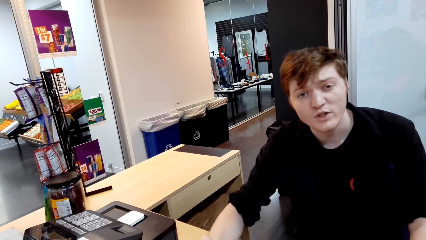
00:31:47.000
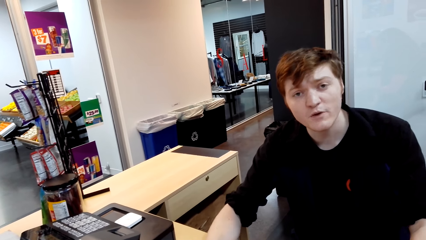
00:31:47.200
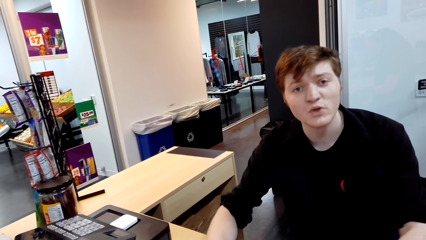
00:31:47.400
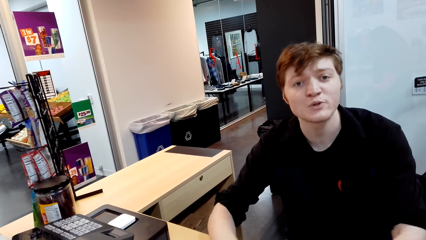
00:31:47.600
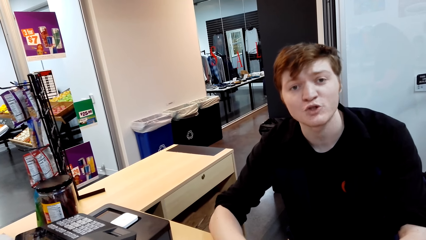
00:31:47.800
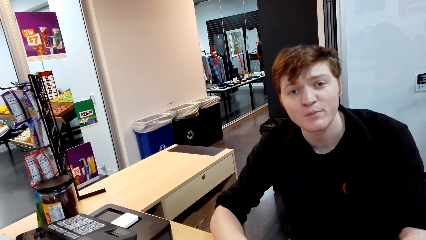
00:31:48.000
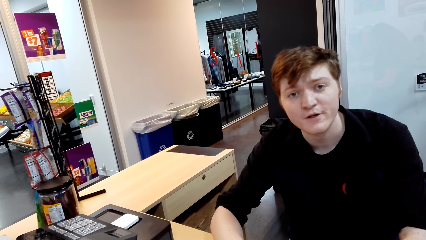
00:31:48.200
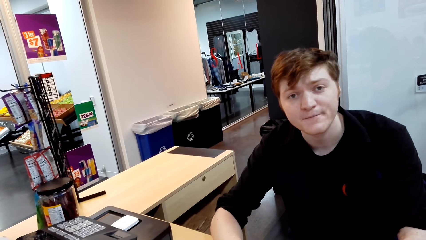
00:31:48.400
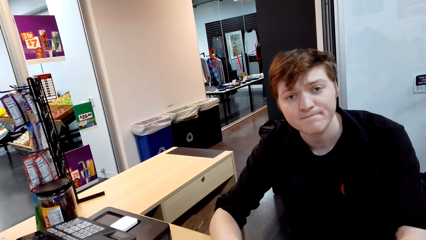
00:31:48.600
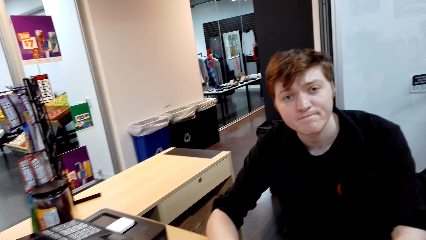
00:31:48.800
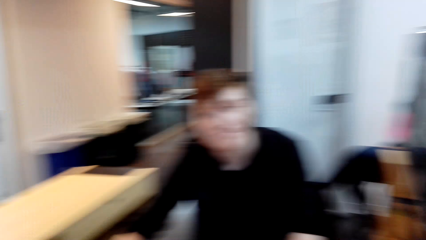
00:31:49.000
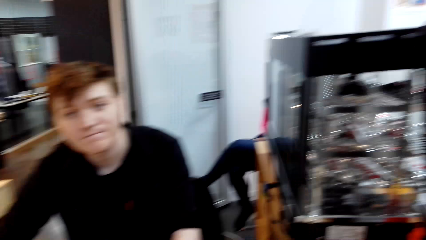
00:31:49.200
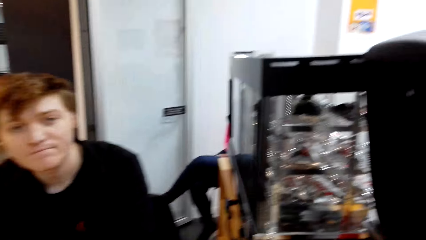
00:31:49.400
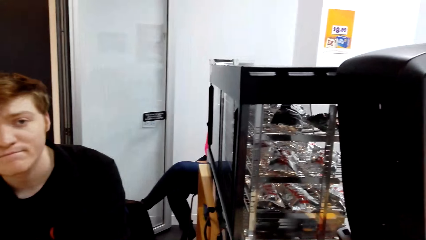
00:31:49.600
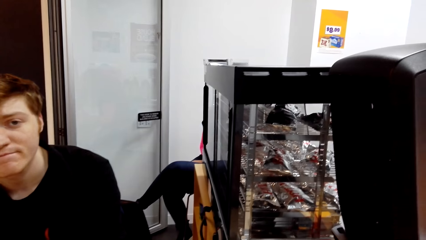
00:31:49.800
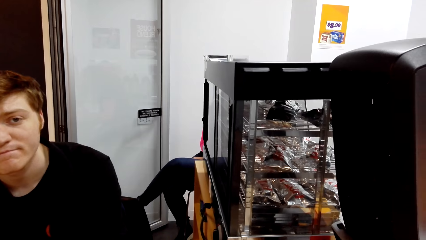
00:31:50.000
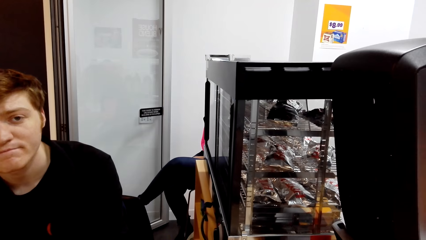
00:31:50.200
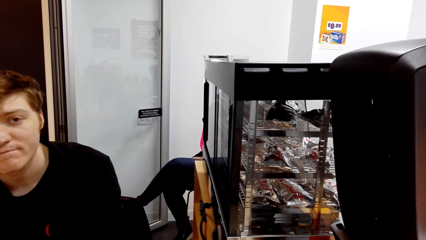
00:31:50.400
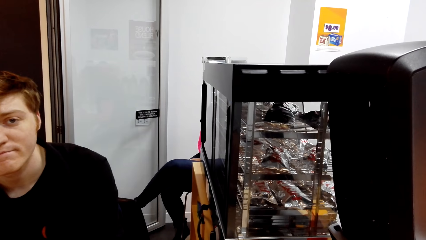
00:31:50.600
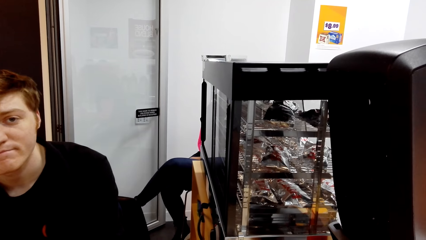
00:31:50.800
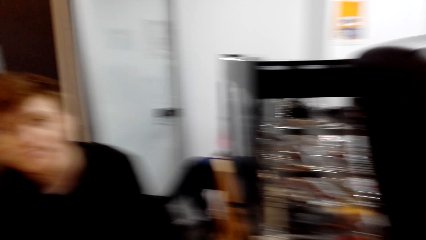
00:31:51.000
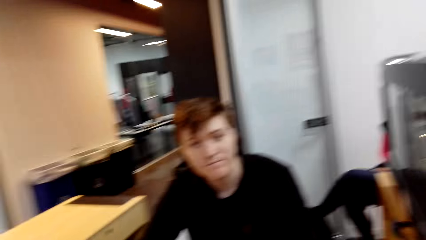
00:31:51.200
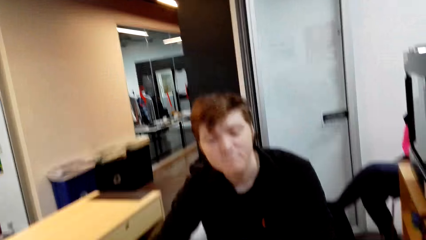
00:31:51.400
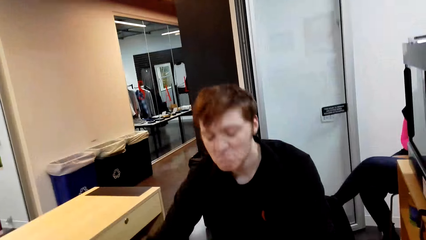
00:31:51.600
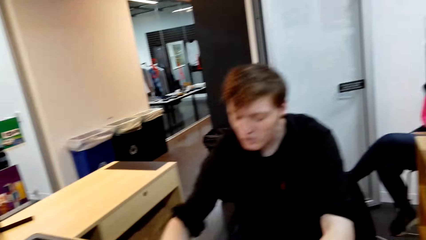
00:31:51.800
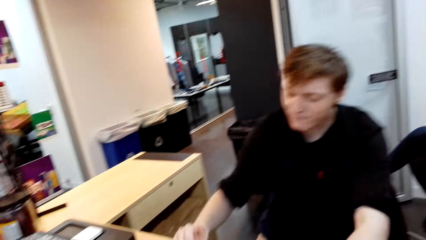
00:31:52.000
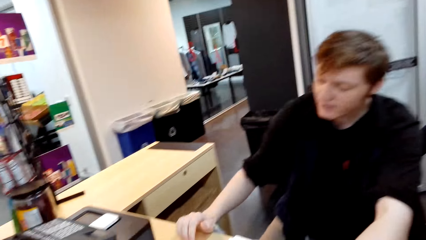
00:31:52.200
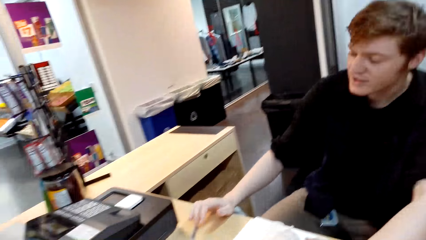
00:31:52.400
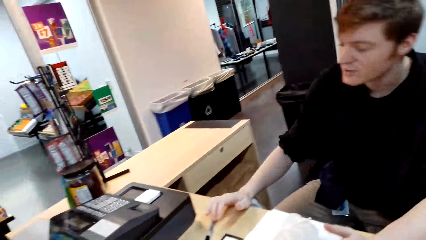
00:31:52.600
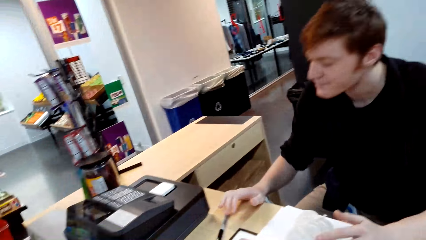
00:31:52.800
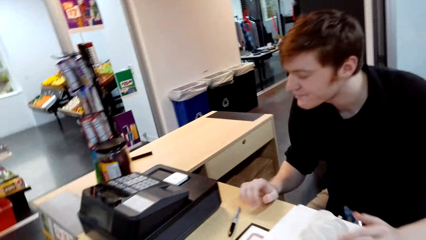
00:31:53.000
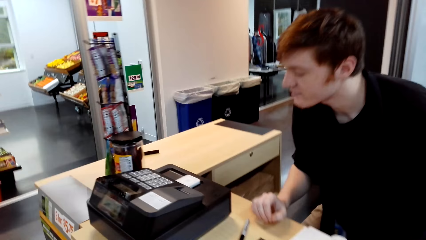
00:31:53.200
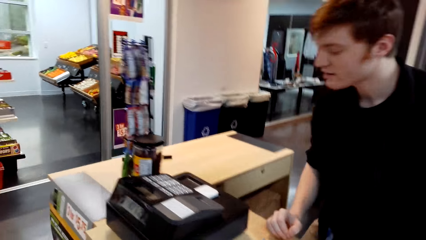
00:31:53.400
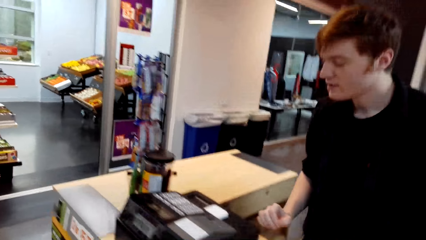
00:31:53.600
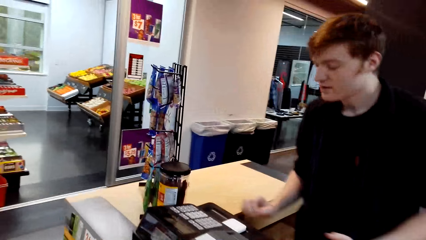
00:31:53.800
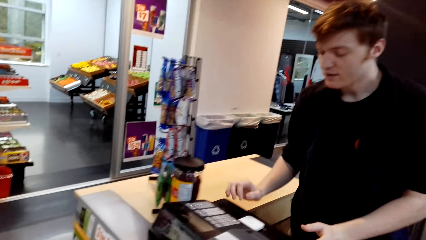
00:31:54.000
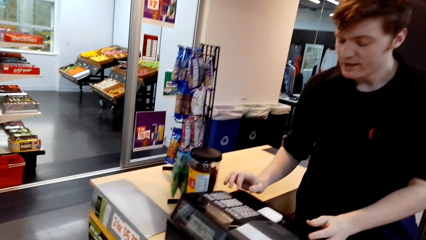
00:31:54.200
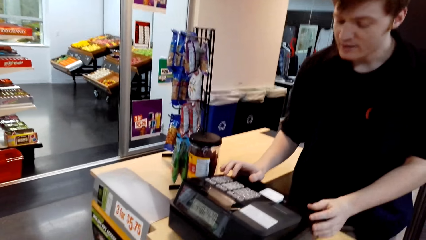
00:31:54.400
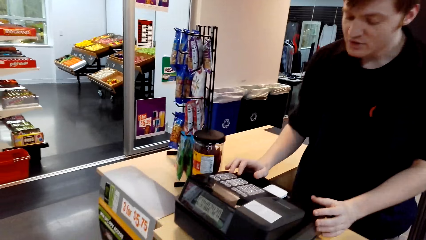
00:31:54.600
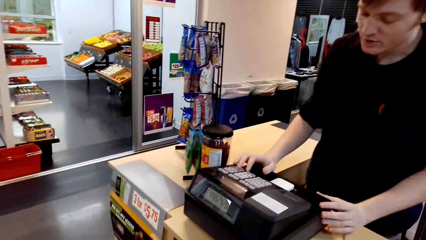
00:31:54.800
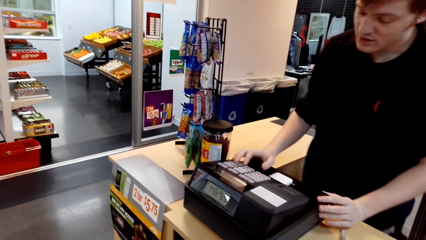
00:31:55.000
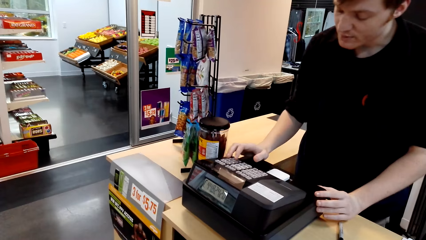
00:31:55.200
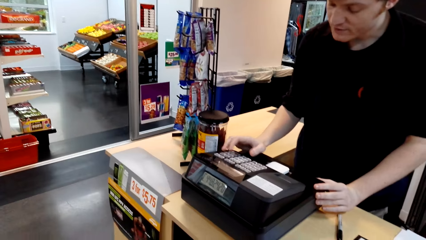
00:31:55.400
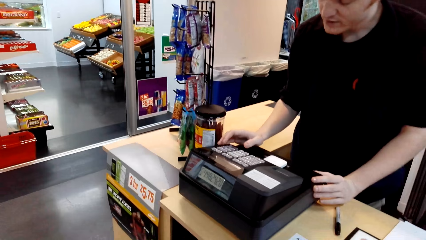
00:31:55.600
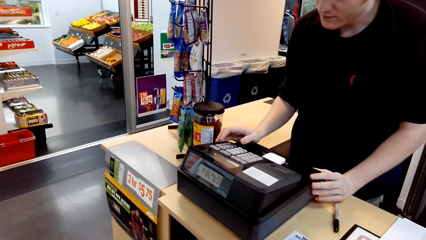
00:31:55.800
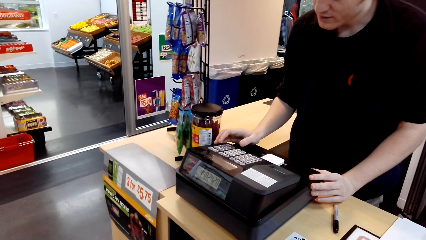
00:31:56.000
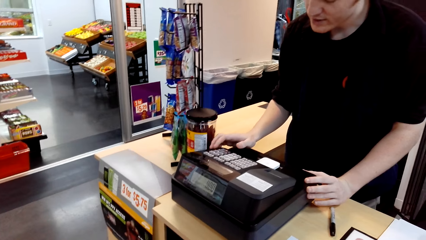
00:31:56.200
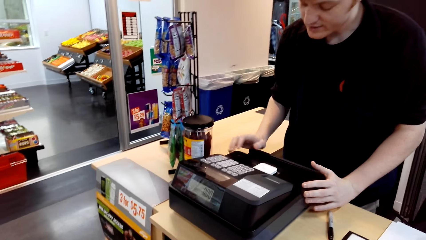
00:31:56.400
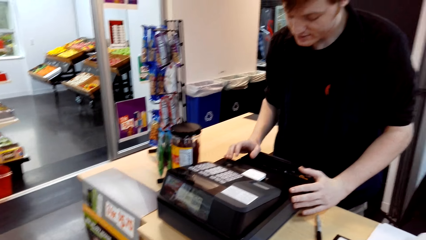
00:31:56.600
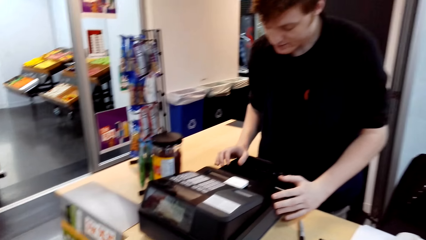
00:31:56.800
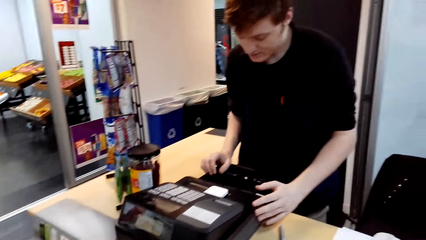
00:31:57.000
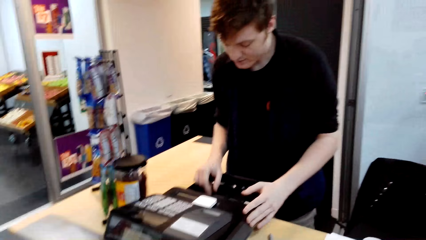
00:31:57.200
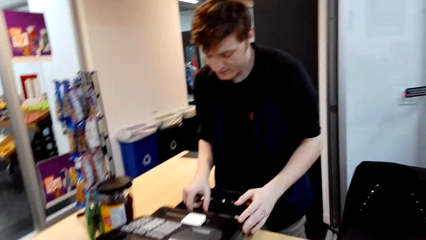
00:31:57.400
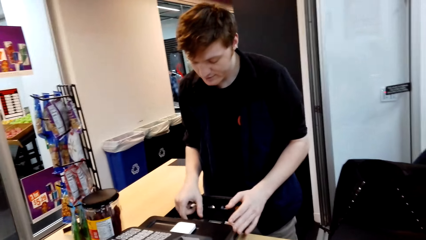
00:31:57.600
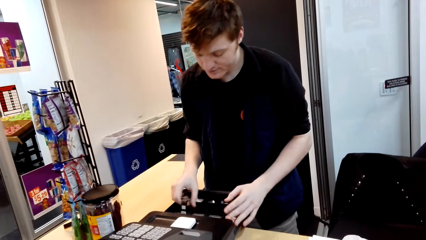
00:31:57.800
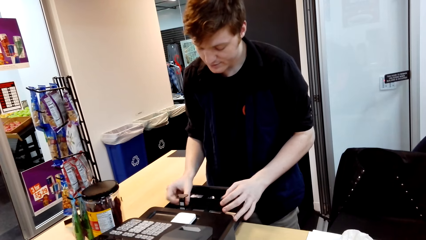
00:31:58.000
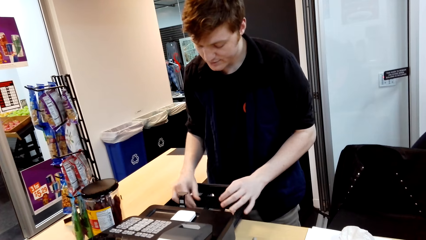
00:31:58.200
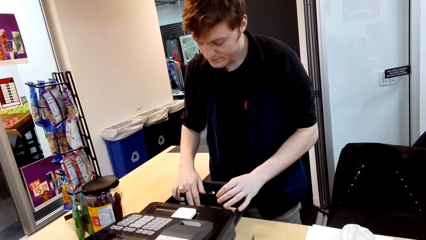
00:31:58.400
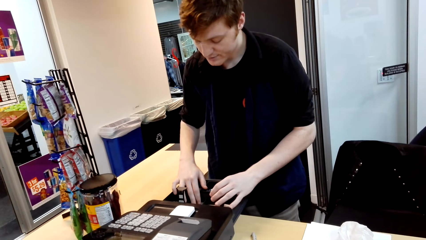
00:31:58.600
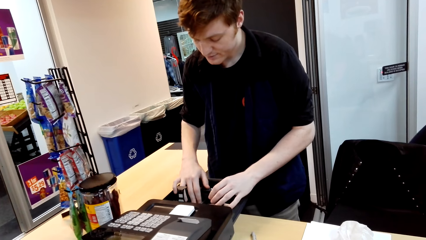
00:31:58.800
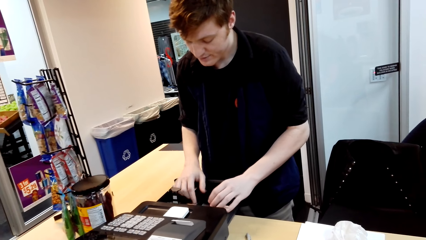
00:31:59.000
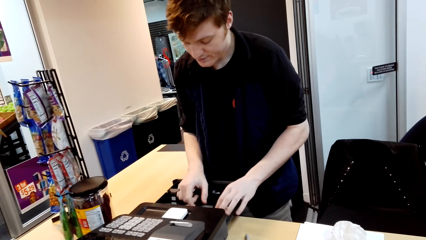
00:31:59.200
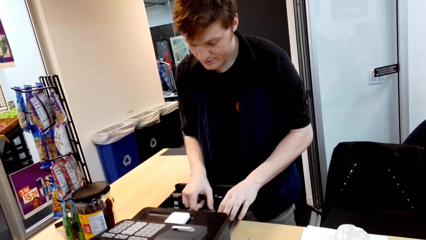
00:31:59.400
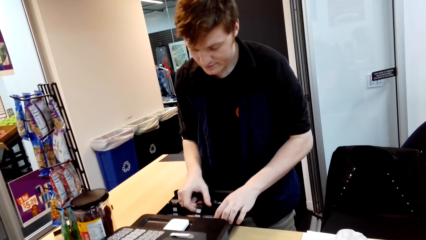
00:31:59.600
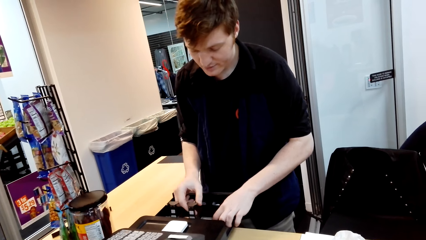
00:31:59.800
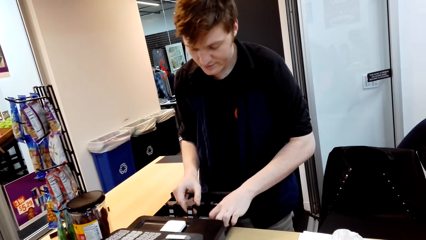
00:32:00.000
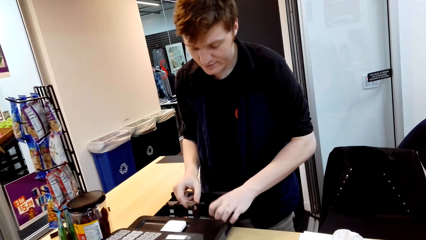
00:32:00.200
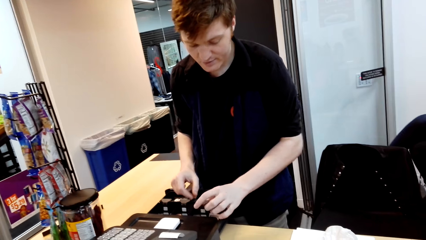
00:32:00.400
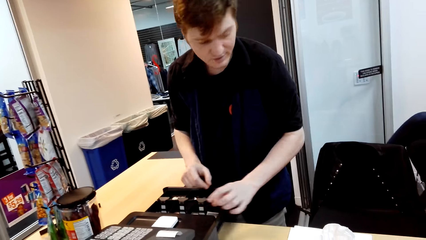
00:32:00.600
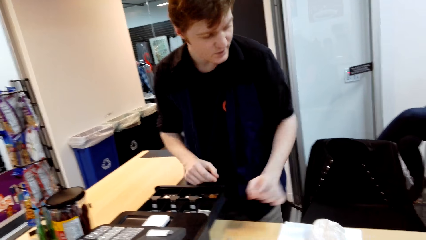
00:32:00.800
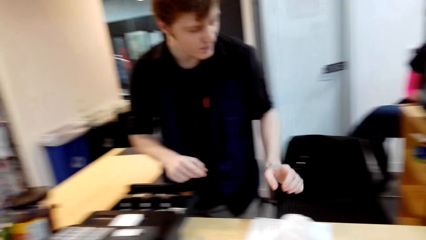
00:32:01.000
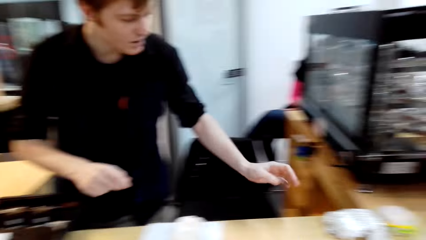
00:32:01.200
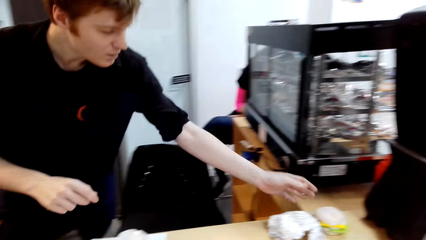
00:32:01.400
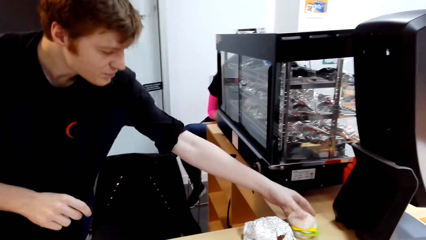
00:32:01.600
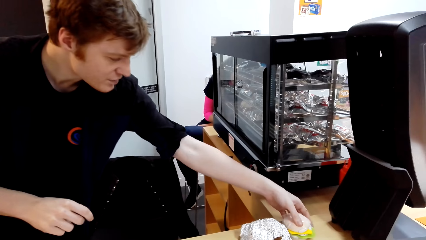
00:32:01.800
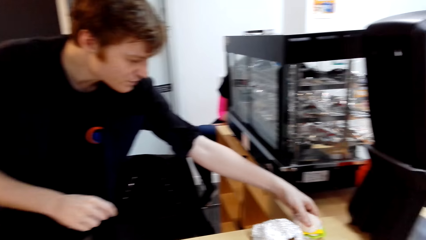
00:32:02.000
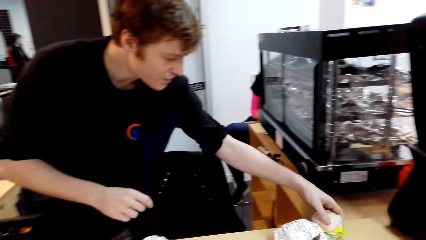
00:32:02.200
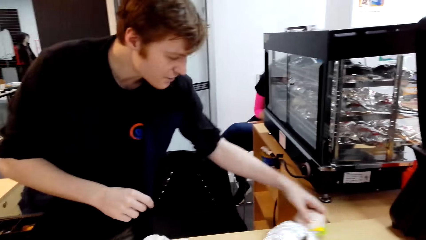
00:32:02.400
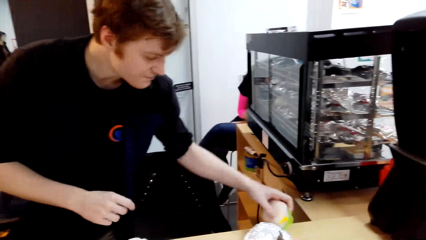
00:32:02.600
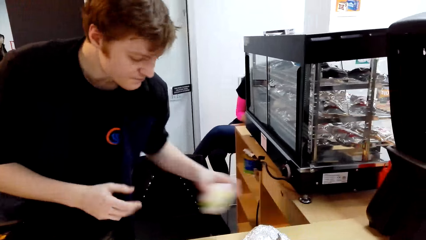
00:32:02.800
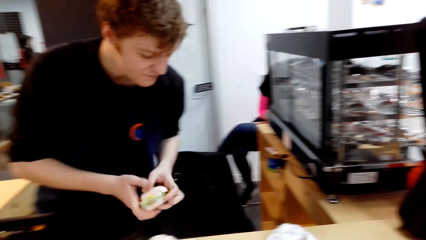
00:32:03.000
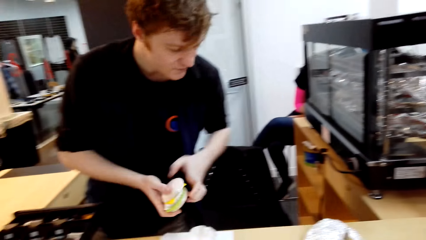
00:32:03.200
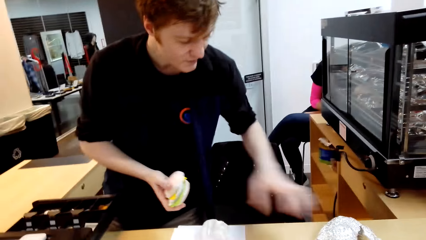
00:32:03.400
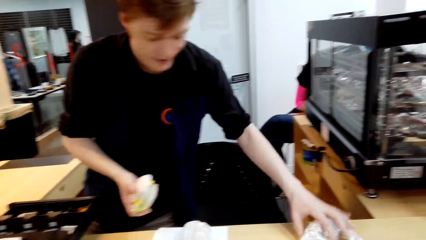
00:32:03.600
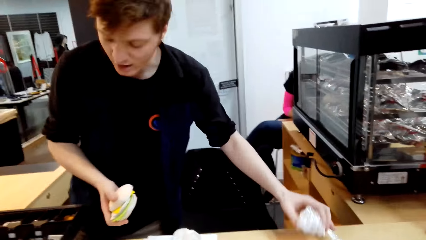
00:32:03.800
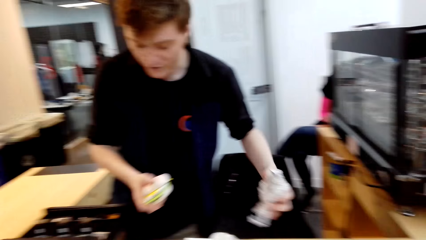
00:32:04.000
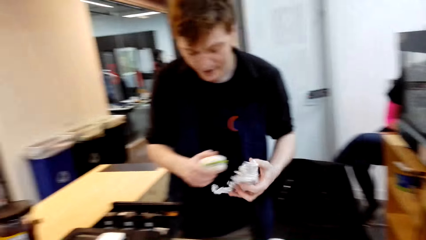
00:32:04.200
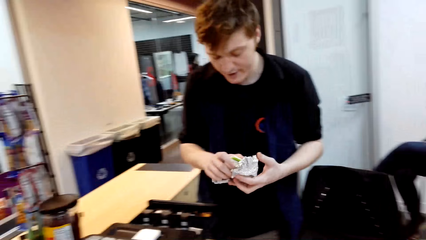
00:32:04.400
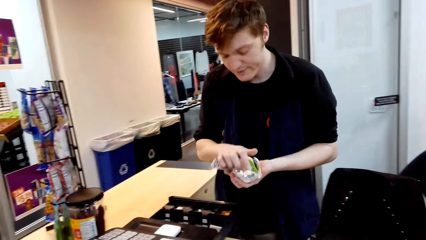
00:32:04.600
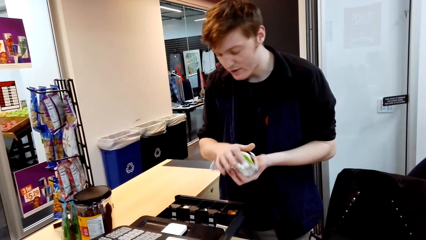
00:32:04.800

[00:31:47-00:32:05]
The camera wearer talks with a man. The man stands up from his chair. The man talks with the camera wearer. The man presses the machine. The man opens the machine drawer or cashbox. The man picks something. The man picks the burger on the counter.
